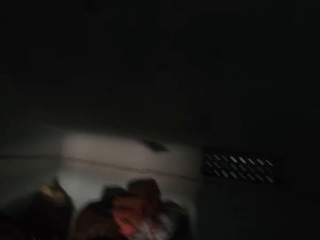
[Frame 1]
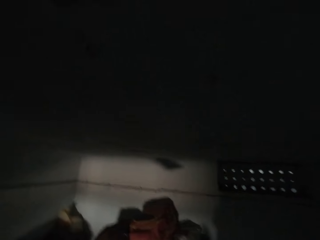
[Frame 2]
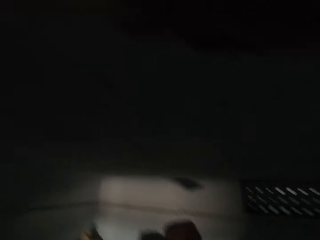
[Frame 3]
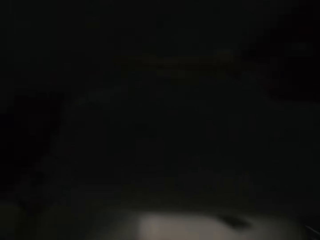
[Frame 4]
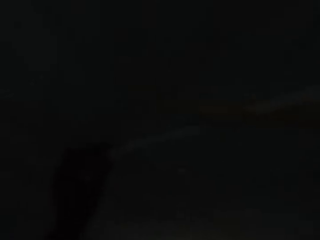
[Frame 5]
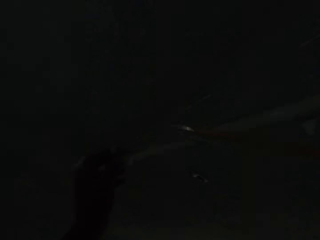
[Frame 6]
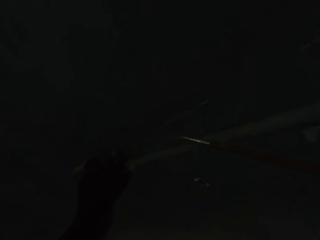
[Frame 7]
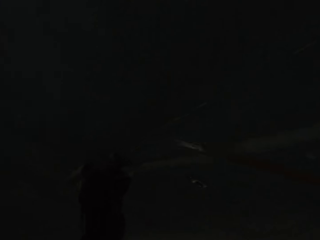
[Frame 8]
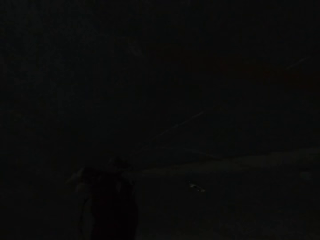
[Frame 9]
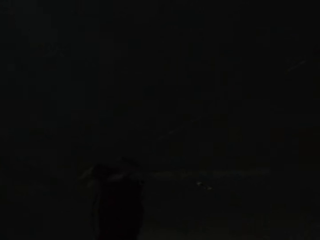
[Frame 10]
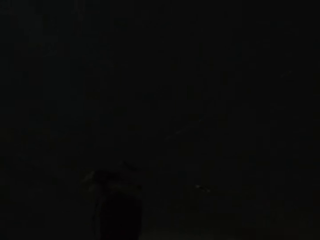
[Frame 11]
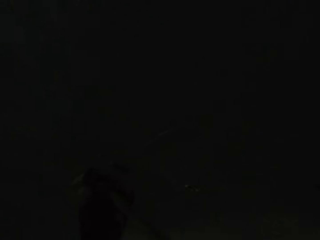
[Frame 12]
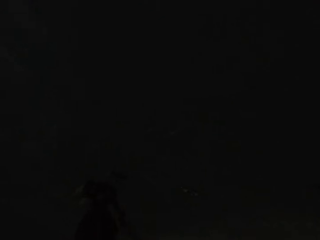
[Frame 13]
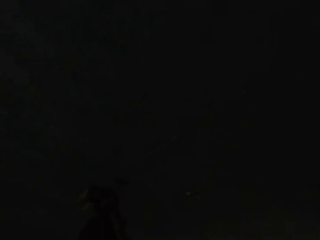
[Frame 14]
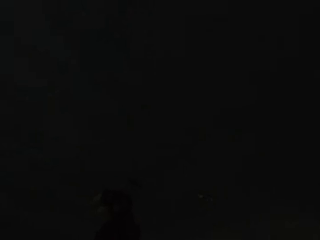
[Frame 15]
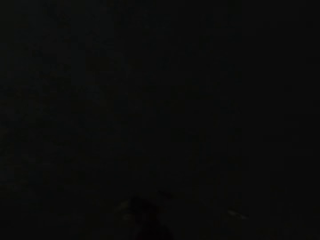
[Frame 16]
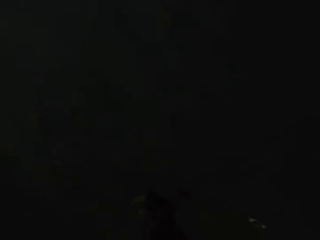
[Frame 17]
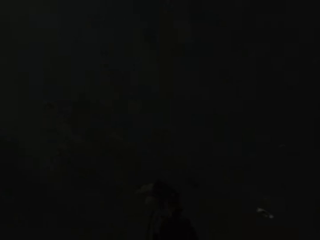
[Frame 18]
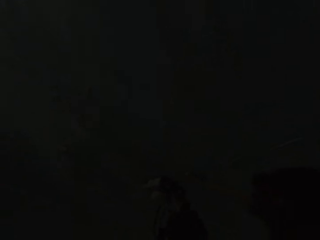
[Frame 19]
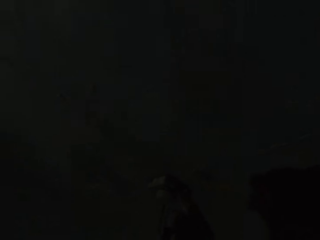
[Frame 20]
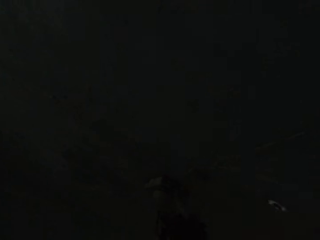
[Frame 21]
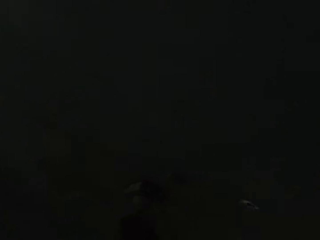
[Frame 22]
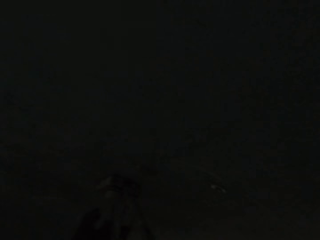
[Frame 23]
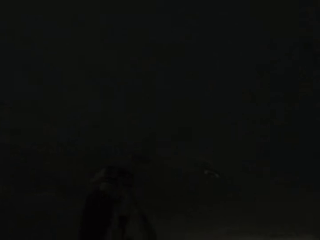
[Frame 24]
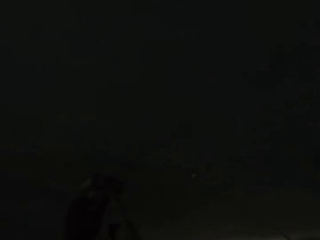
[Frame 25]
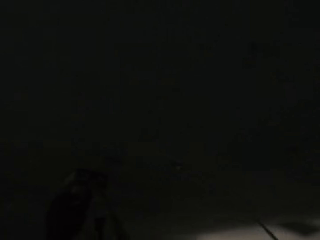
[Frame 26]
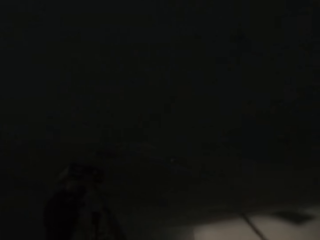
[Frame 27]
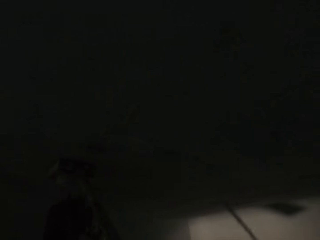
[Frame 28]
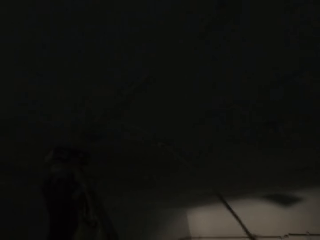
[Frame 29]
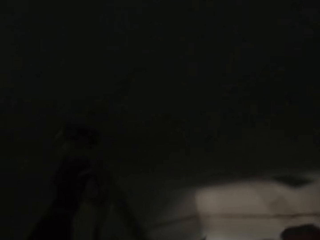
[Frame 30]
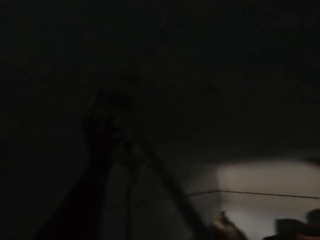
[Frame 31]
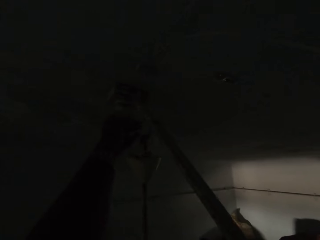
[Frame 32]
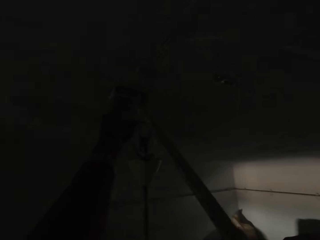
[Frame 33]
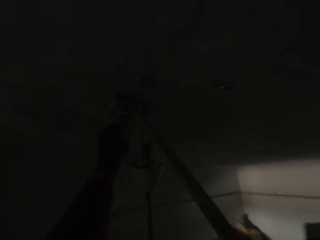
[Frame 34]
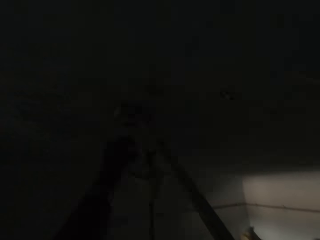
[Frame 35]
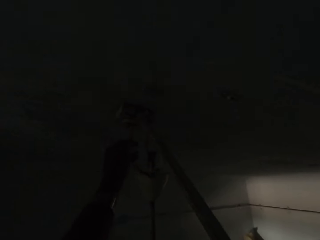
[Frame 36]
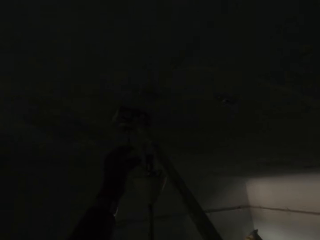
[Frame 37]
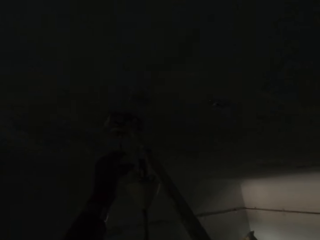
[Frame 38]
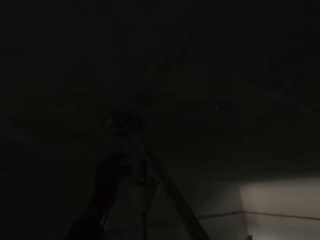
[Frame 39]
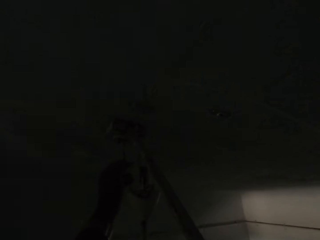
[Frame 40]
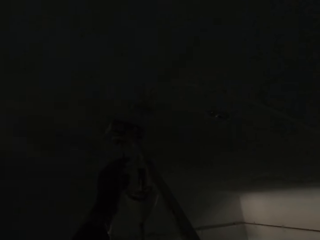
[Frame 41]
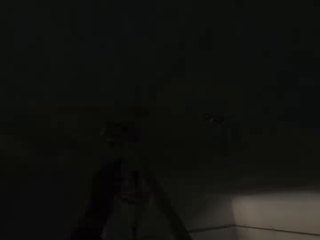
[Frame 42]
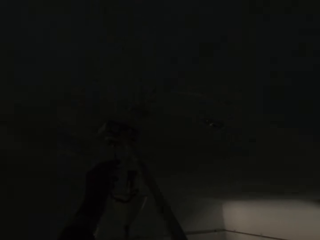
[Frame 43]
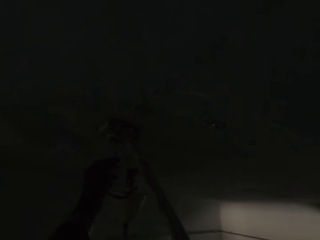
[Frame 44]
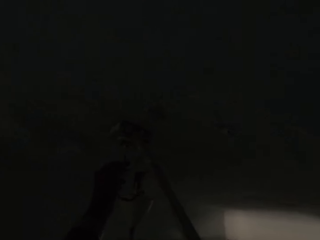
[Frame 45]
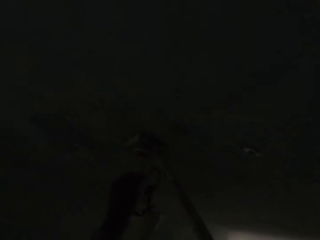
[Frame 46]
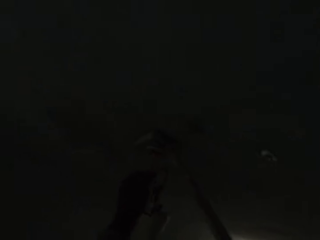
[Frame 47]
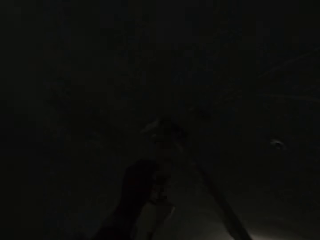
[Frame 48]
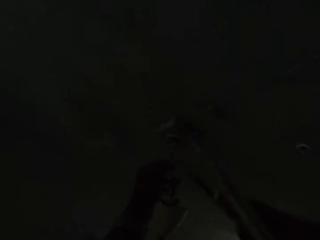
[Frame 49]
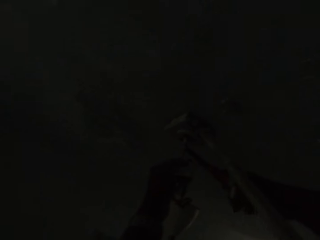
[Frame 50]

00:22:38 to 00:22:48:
The camera wearer removes the conduit pipe from the ceiling with his left hand. He touches a ceiling fan box with the screwdriver in his right hand. He removes a fan canopy from the ceiling with his left hand.

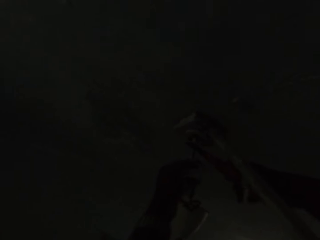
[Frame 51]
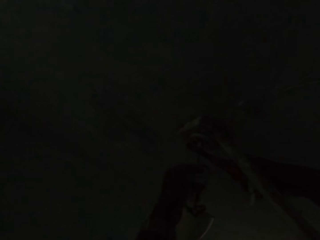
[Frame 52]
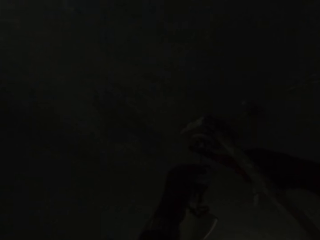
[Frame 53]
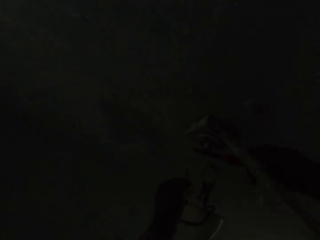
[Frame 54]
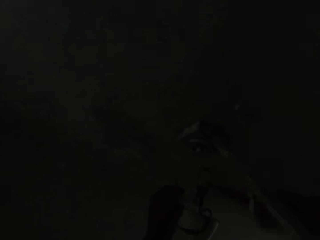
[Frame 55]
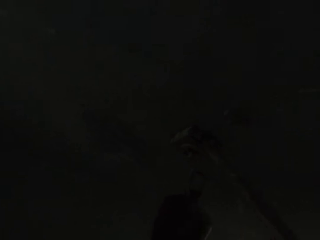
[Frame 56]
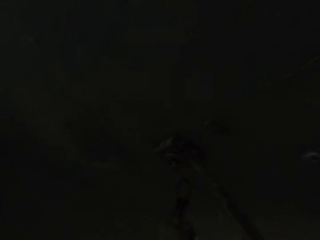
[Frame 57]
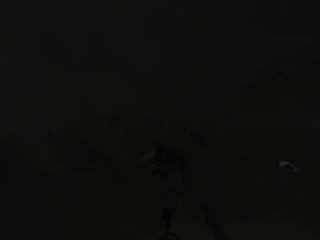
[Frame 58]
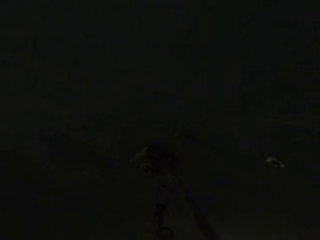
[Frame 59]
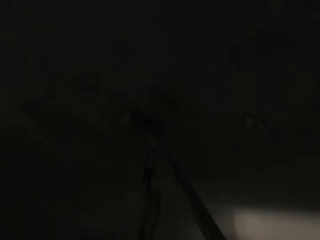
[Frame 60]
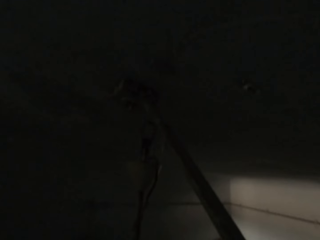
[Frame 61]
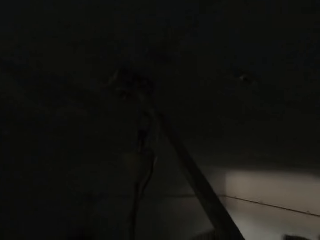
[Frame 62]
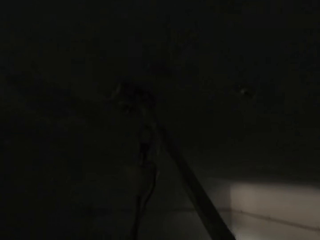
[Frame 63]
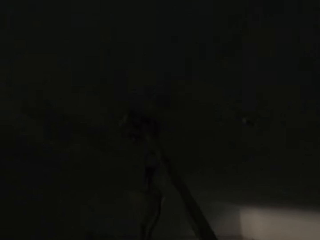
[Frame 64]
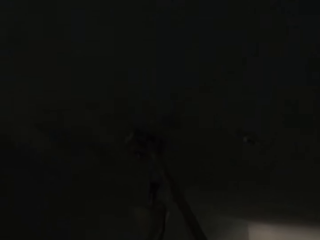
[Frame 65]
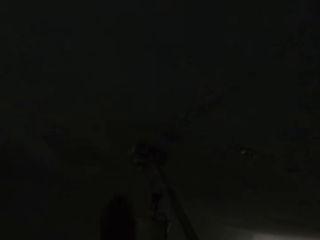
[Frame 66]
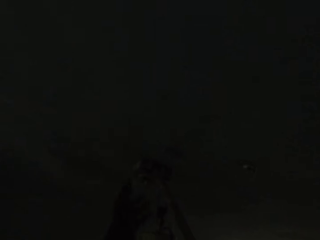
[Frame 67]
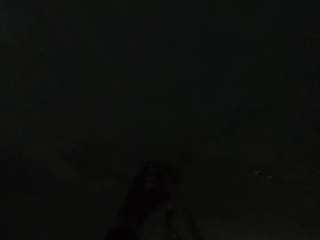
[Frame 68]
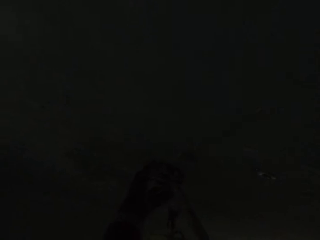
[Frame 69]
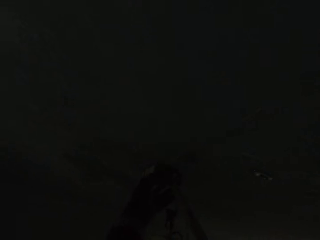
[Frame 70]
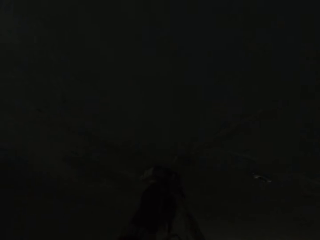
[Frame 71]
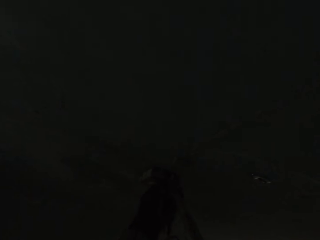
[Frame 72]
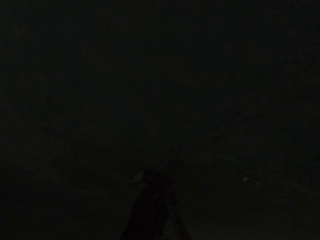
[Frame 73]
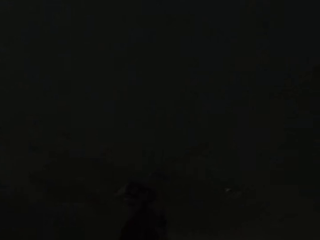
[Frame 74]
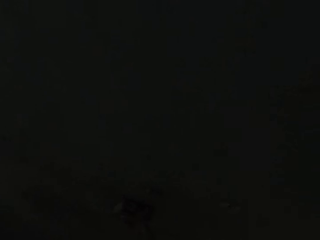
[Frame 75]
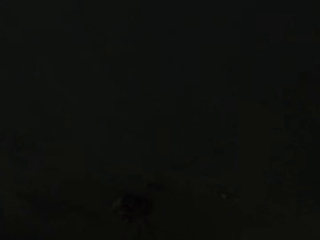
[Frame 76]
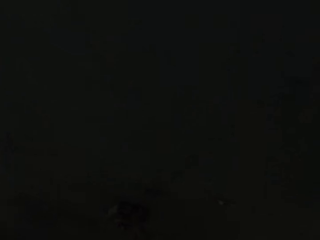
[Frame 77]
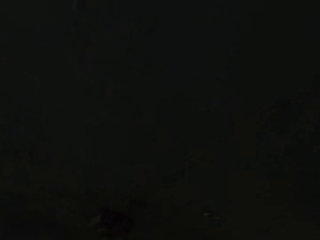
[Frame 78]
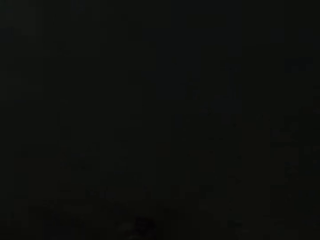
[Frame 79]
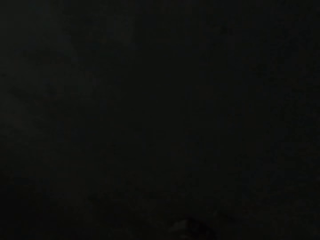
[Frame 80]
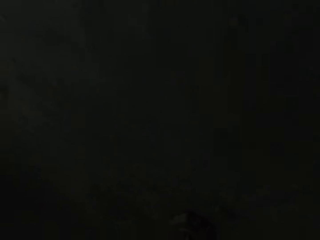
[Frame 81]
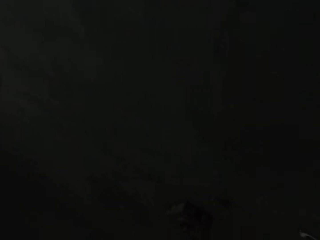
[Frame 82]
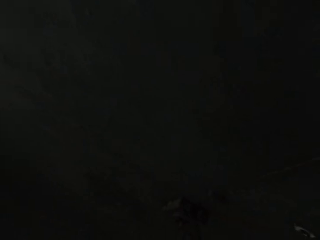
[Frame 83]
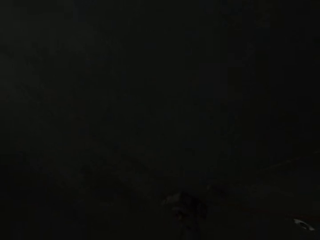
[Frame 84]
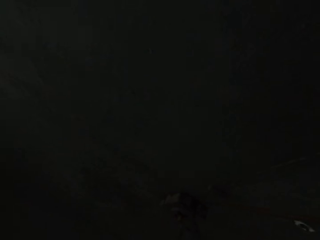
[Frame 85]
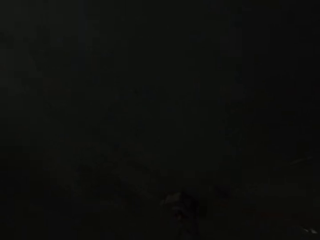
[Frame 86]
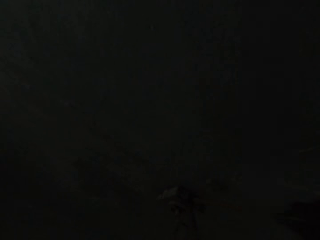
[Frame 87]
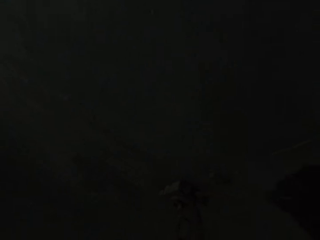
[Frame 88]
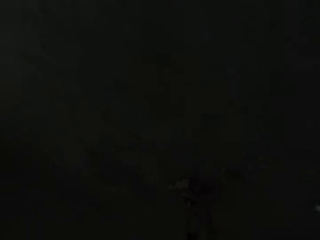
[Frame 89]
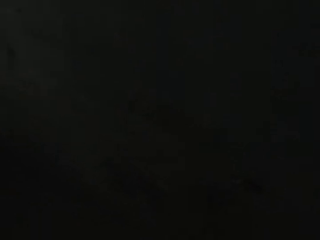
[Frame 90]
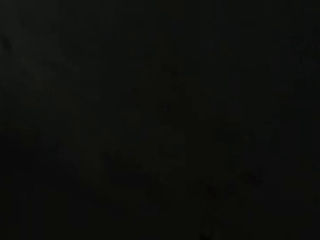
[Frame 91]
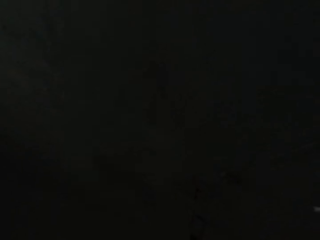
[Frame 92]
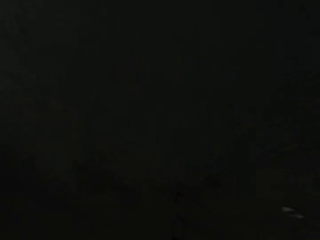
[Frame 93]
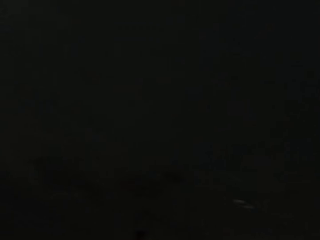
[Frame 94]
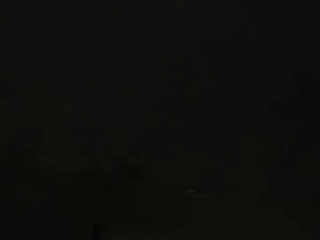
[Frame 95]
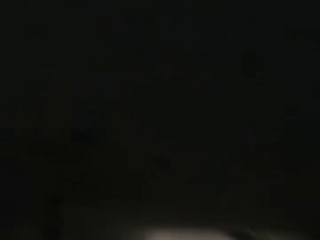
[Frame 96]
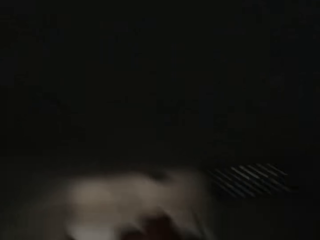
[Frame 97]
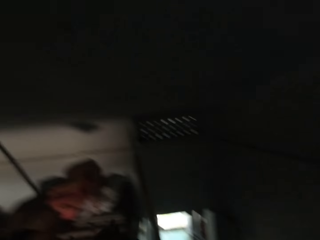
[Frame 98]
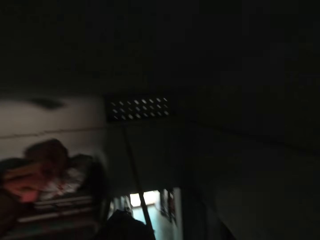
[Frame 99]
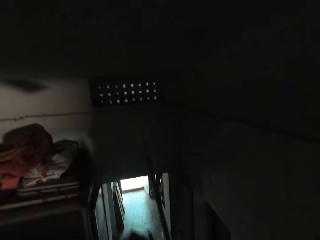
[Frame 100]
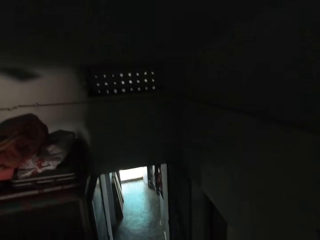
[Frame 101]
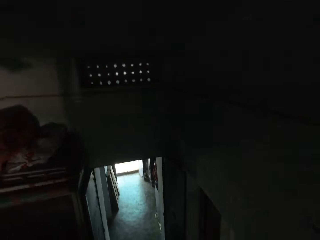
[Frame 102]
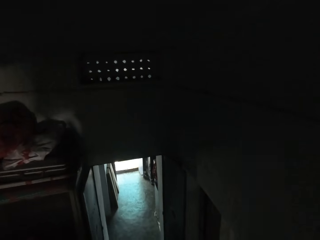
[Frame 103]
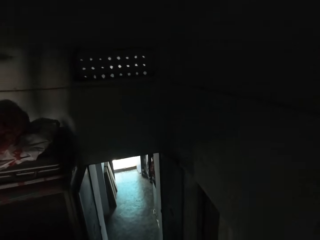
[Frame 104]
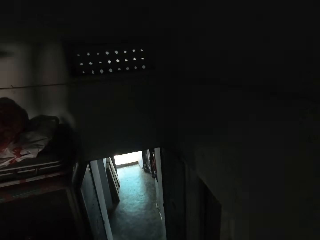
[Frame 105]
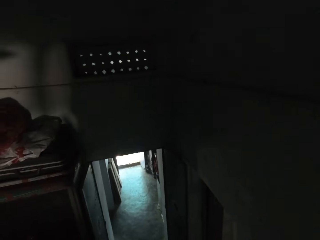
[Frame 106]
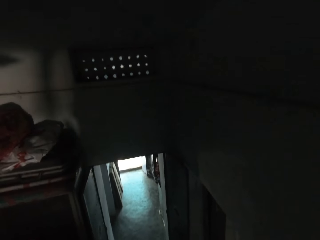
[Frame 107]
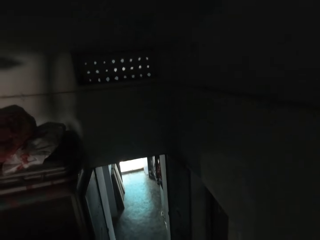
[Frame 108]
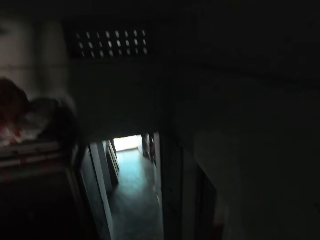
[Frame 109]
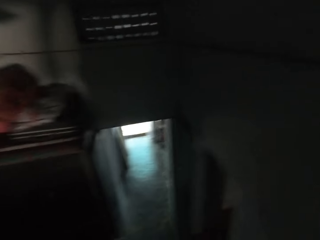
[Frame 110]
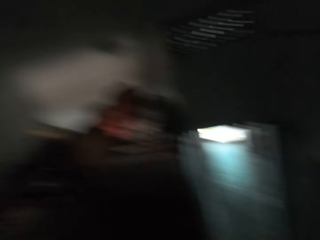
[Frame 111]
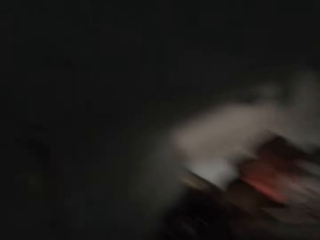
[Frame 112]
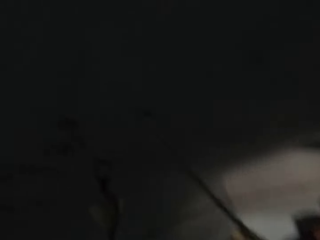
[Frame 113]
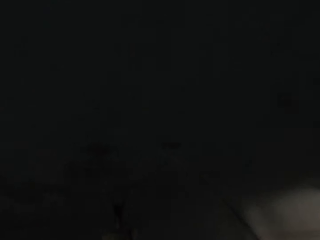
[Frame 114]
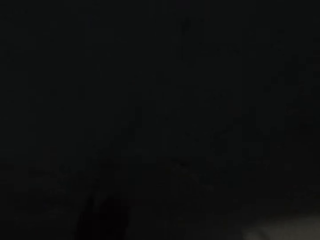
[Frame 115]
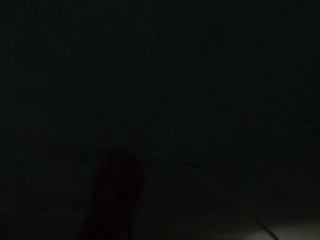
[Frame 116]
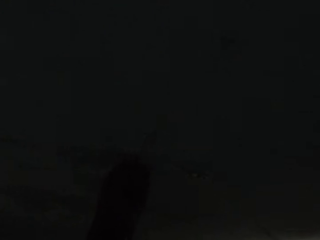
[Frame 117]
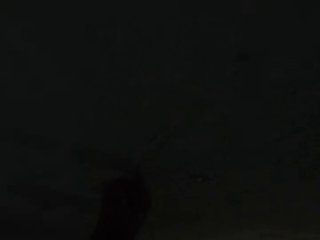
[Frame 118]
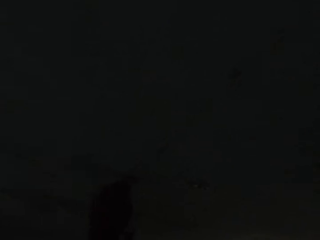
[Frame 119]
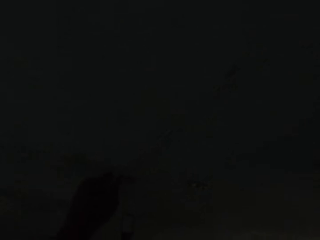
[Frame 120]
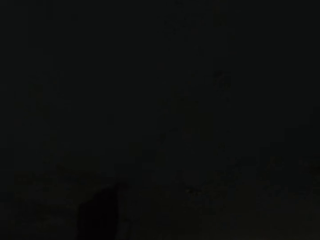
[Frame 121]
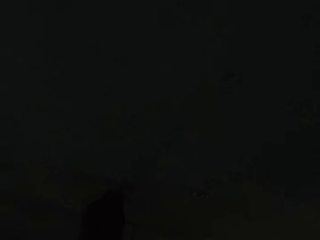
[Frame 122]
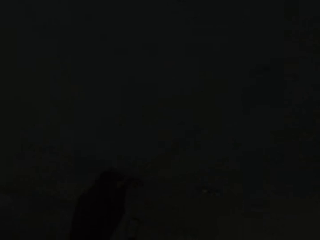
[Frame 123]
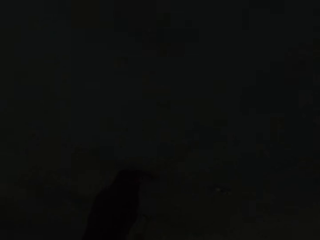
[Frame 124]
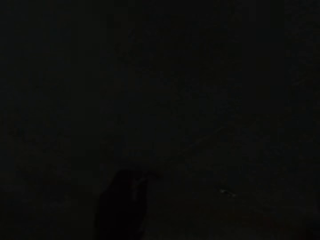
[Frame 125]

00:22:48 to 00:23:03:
The camera wearer cuts a connecting wire from the ceiling fan with a plier in his right hand. He adjusts a ceiling fan box on the wall with his left hand. He detaches the ceiling fan box with the screwdriver in his right hand. He removes the bulb holder from the ceiling. He looks around. He adjusts a ceiling capacitor with his left hand.
